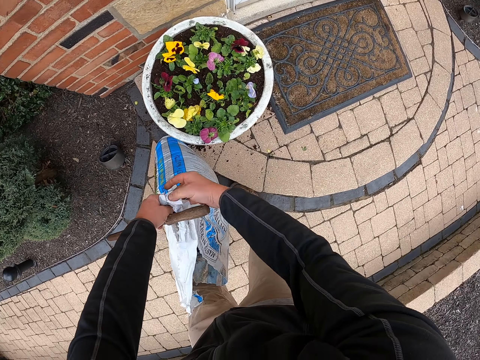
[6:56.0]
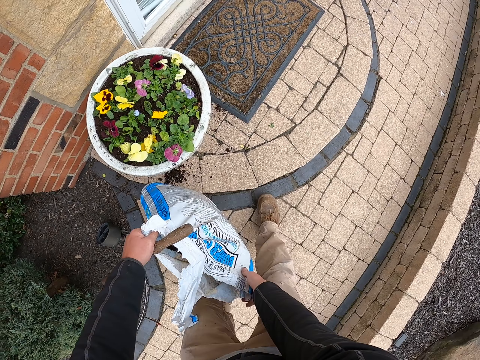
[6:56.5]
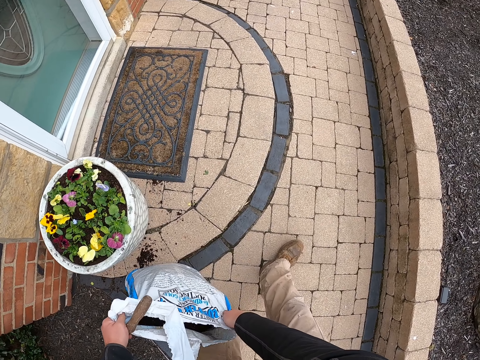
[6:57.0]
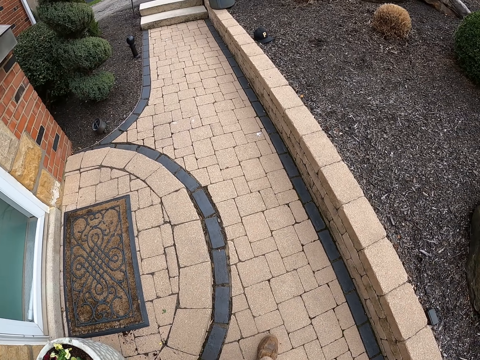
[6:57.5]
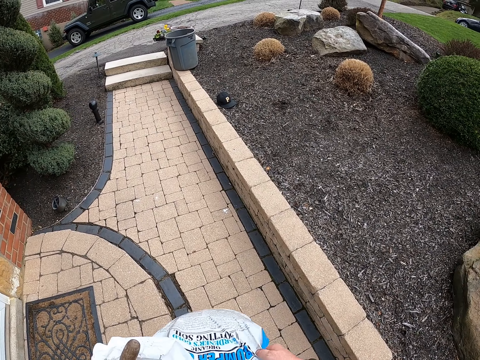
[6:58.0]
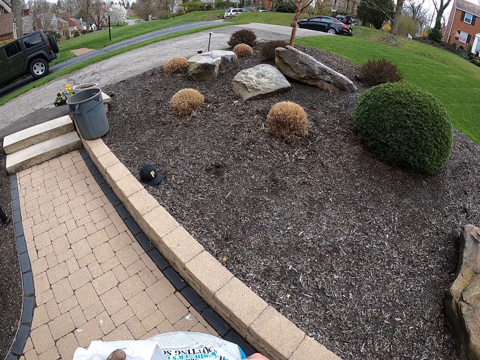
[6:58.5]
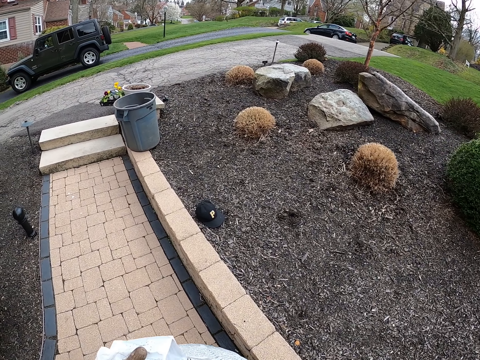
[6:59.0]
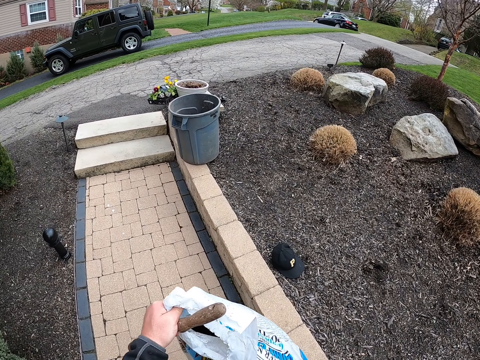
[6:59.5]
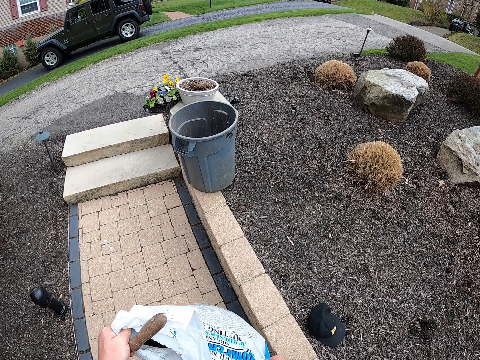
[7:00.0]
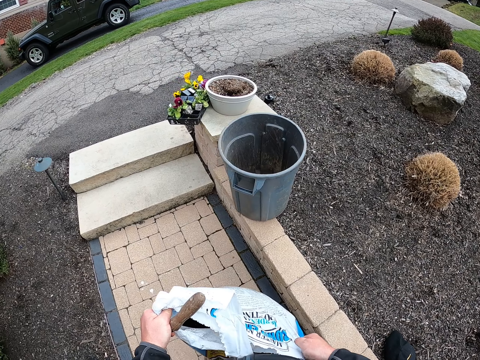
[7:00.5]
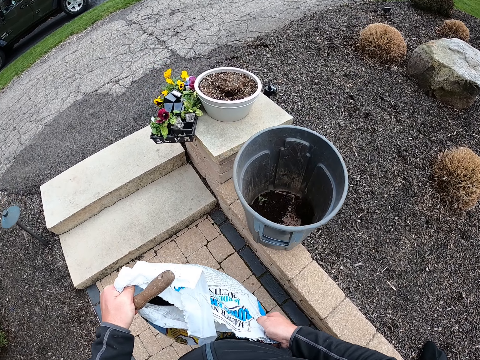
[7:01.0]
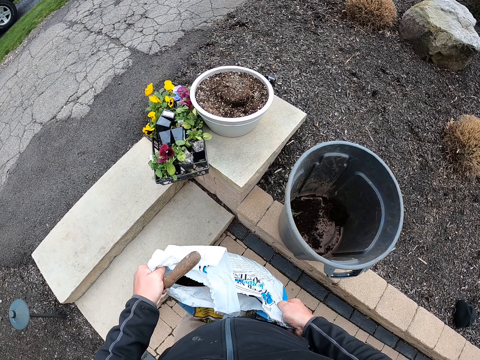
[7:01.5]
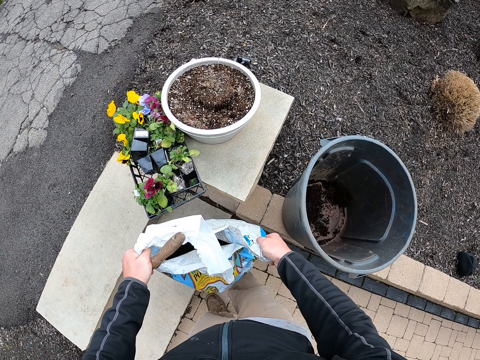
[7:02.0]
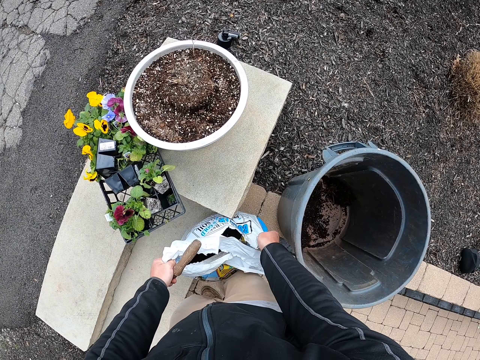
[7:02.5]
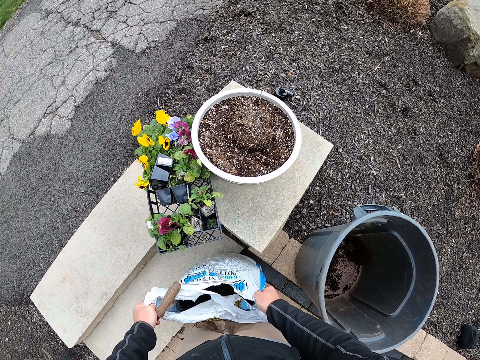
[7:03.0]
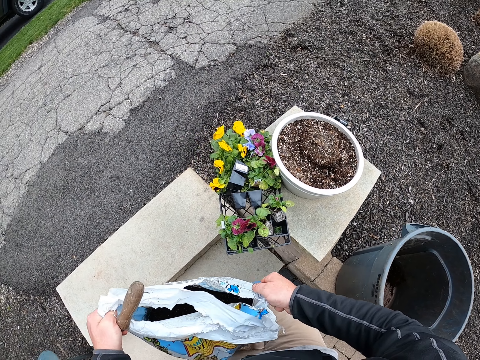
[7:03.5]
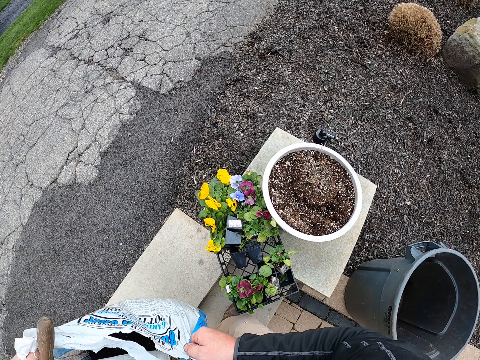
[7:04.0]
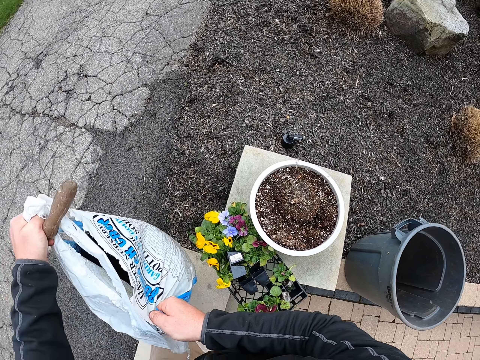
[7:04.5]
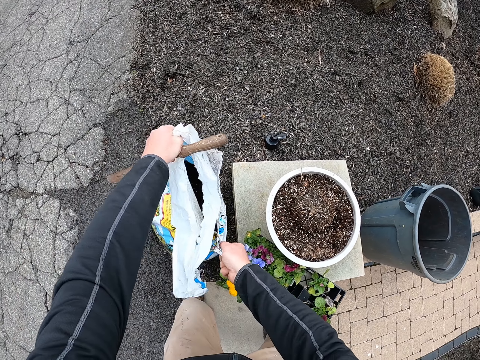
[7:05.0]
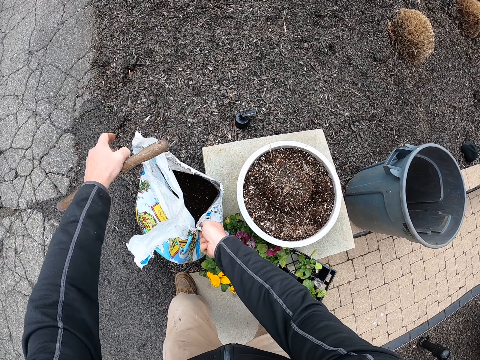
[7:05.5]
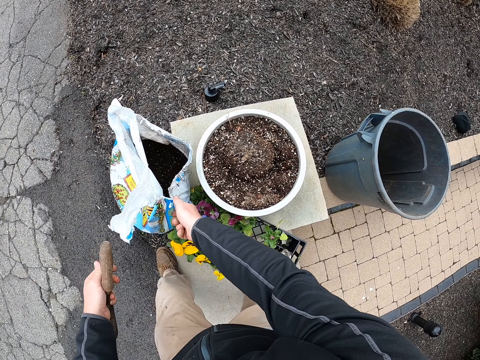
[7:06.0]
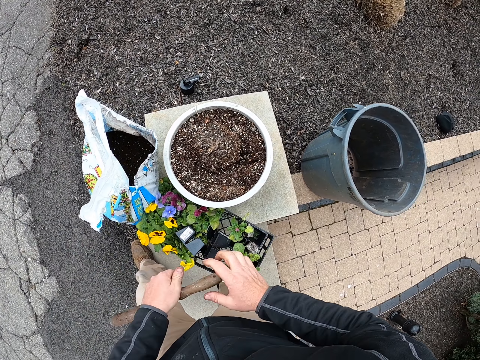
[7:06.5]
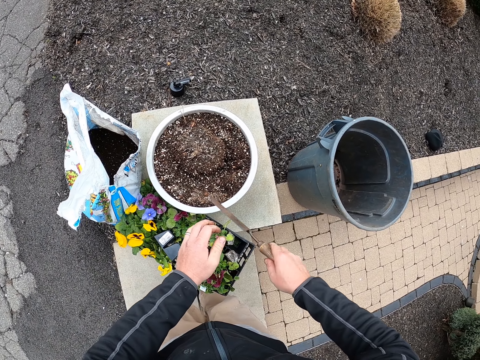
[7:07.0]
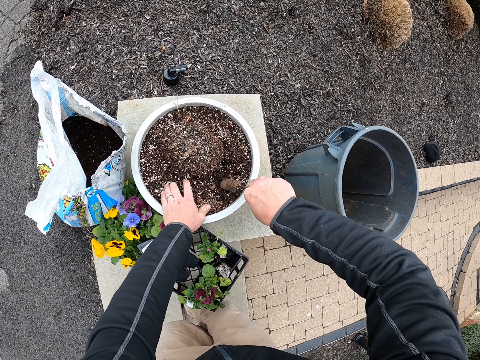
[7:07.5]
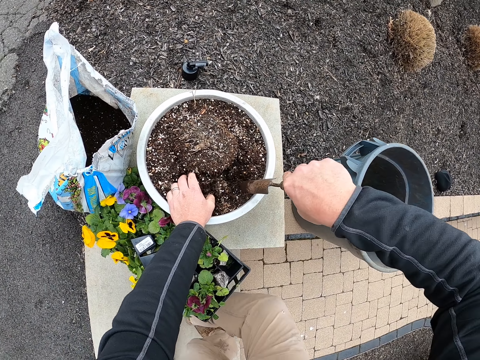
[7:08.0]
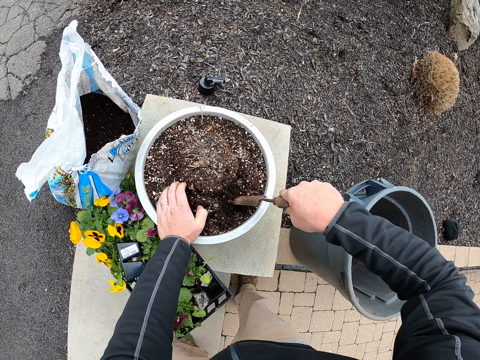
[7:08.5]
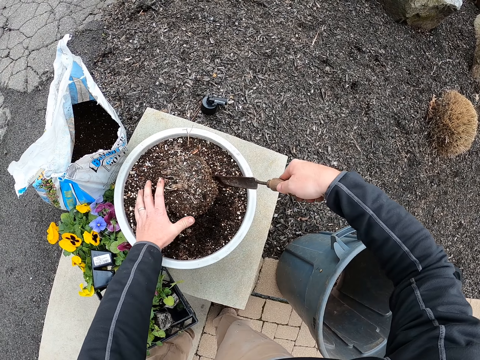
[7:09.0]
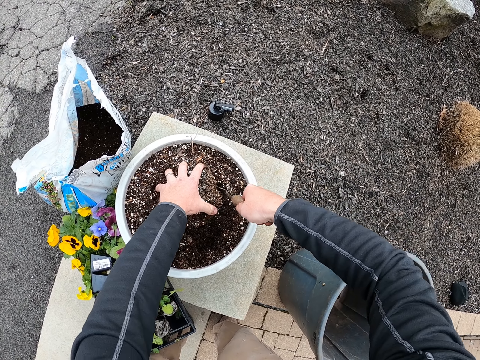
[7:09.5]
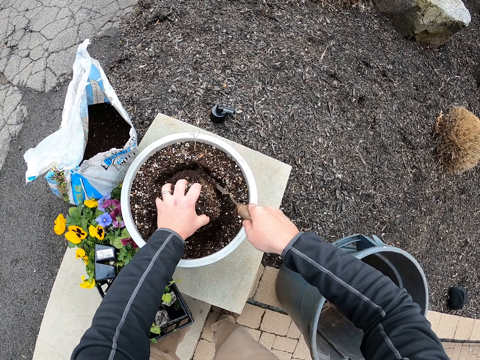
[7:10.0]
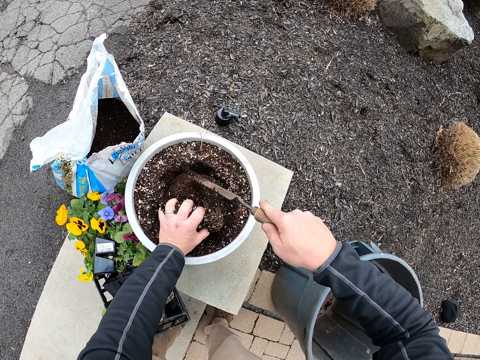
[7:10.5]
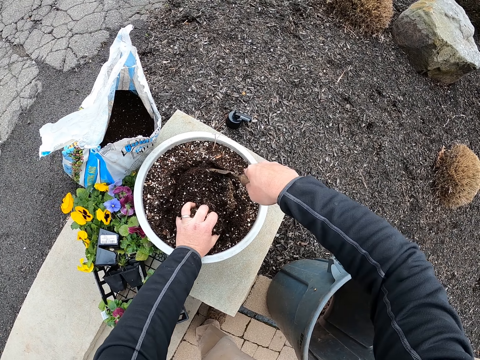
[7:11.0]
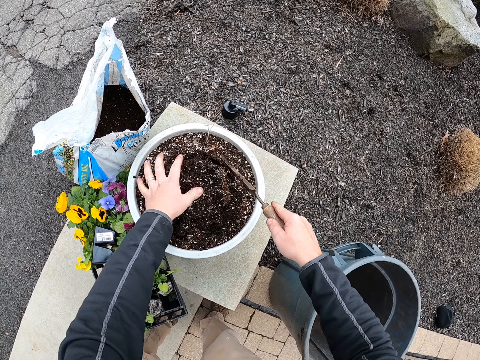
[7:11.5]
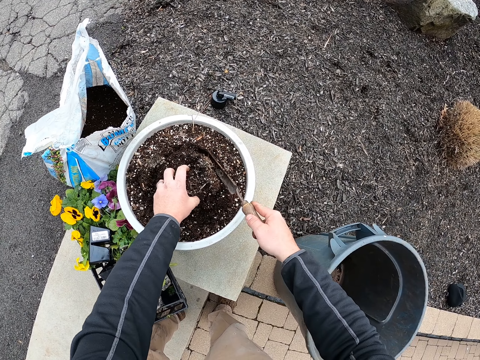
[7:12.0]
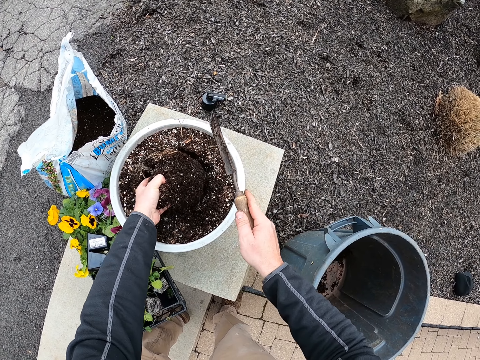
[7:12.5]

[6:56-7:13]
The camera wearer walks to the plants. They put the sack with manure or bag on the ground. They lift the bag and put the bag down. They dig soil in the flower pot with the trowel.

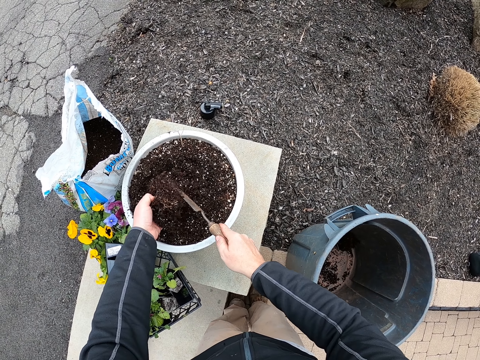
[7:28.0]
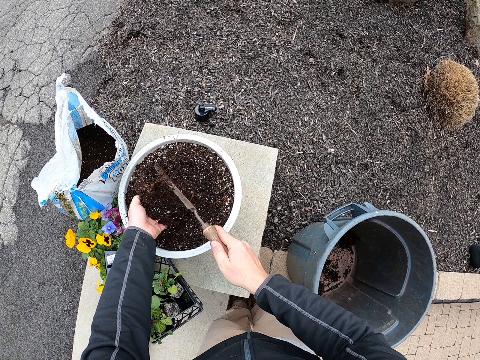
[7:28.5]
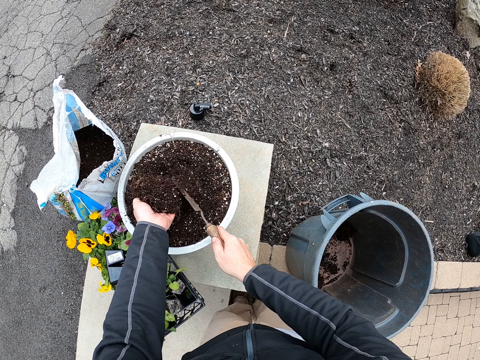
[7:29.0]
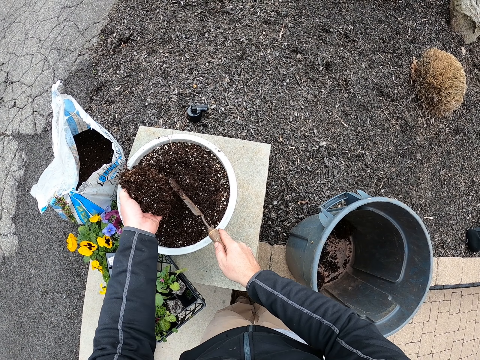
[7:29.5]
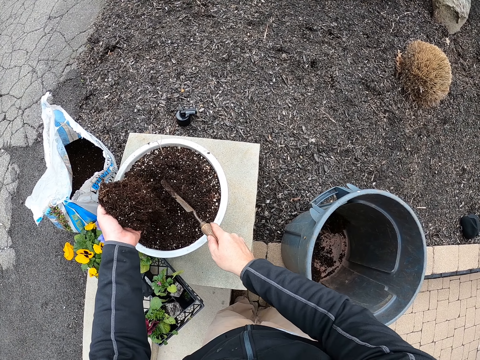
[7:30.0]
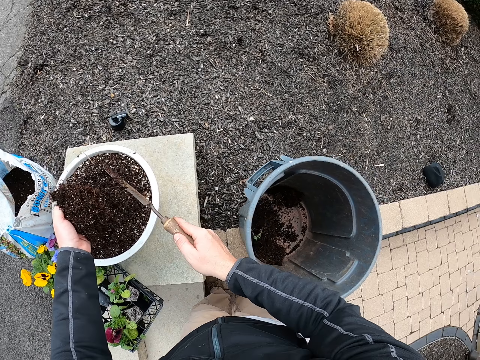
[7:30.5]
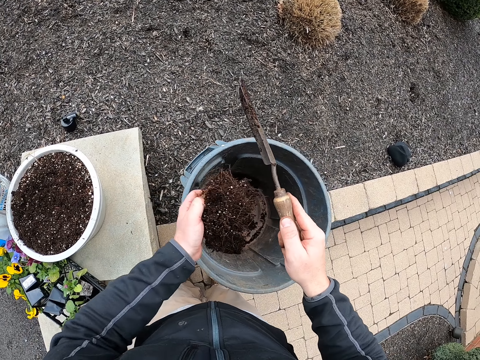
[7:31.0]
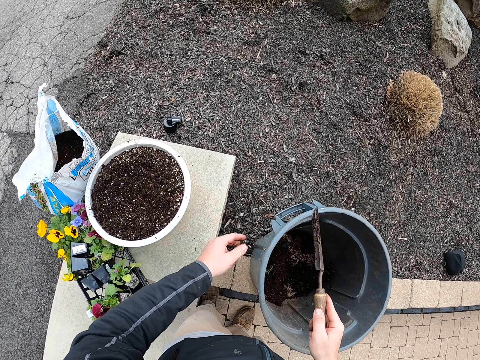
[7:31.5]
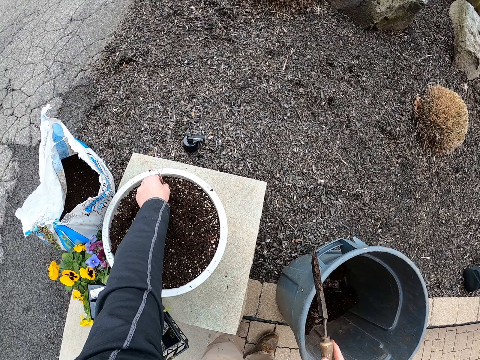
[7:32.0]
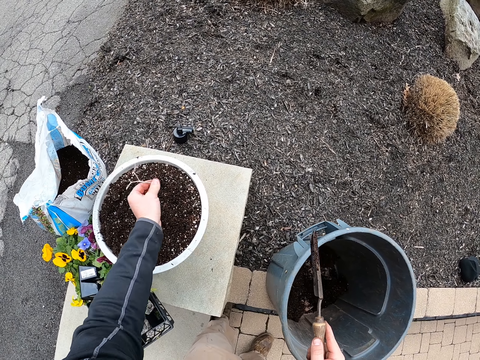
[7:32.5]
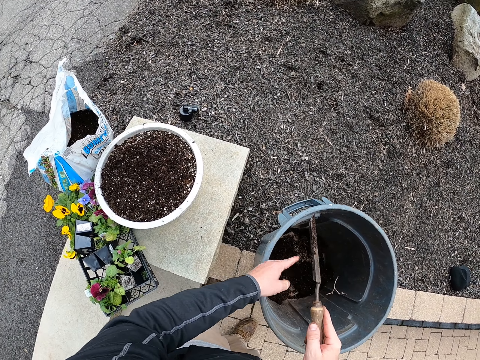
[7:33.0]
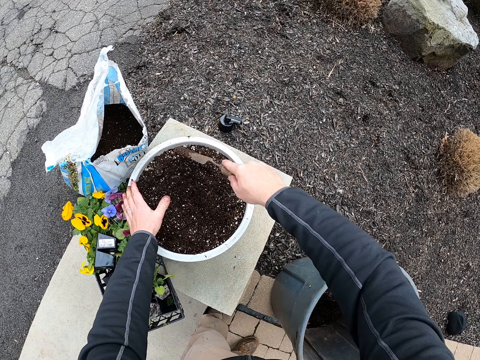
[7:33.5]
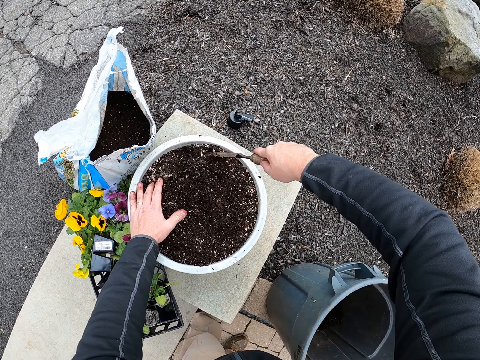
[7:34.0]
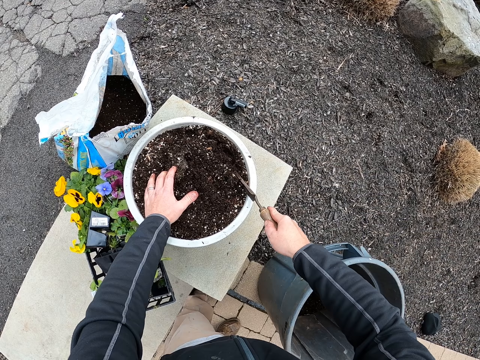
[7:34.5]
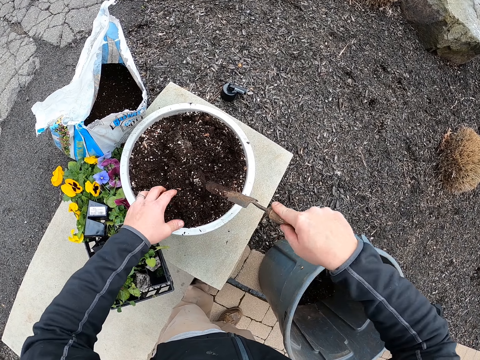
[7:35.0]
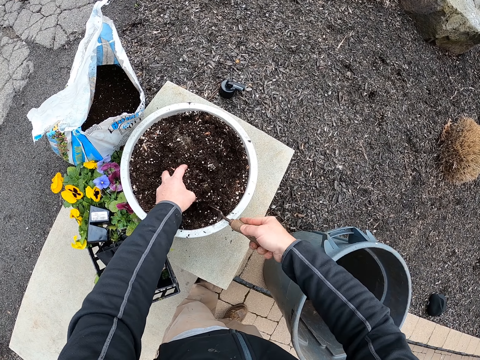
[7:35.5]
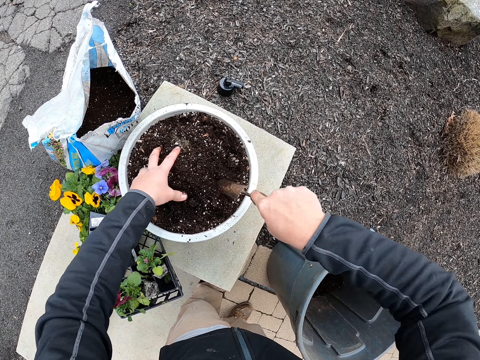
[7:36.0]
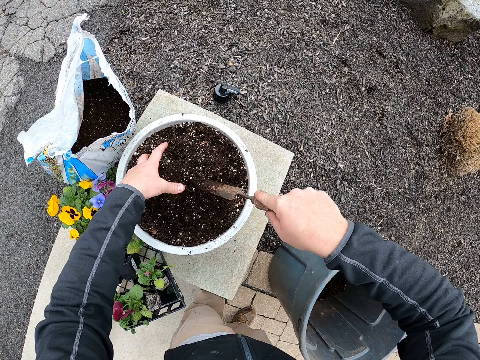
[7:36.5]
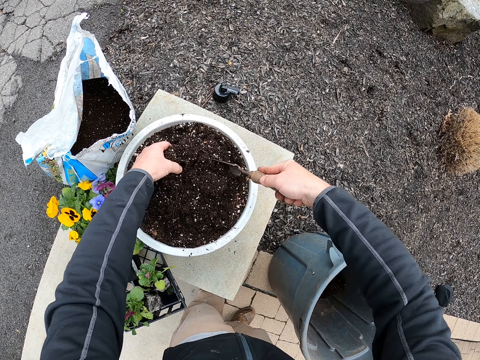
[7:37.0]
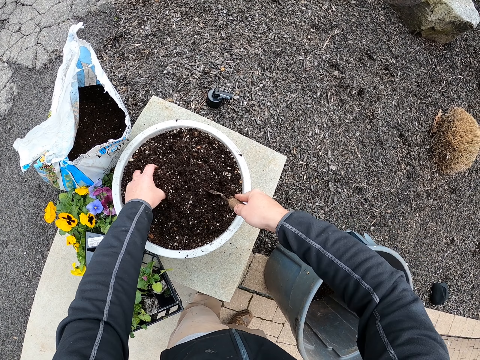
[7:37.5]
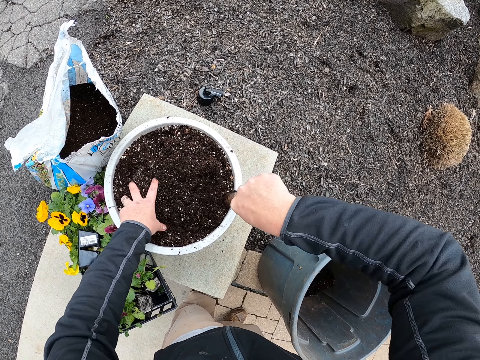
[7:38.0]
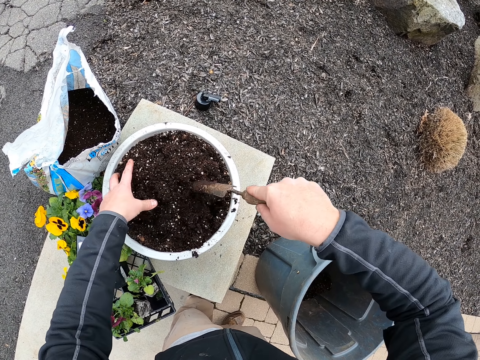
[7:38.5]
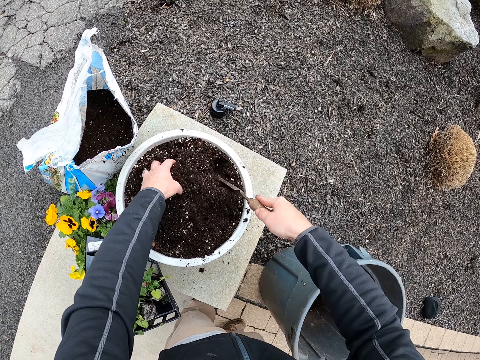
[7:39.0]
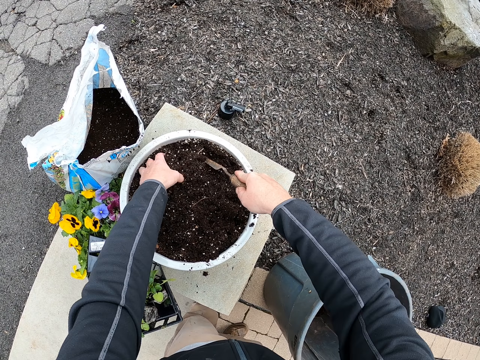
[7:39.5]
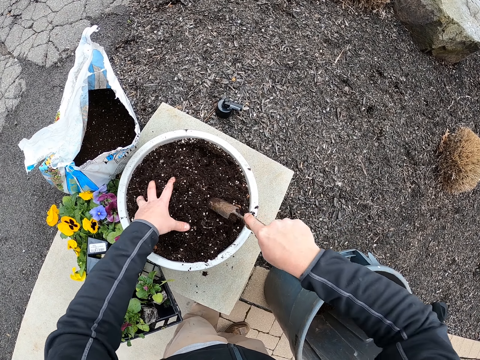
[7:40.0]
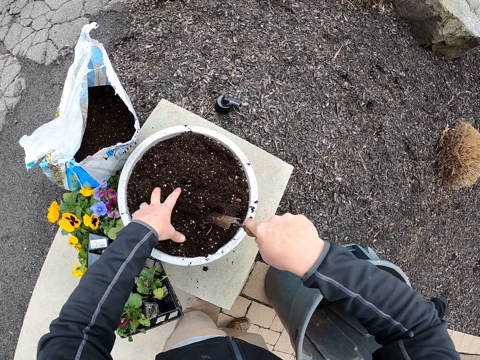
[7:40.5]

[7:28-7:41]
The camera wearer lifts soil. They put the big soil particle in the bucket. They pick dirt from the flower pot. They put soil into the bucket. They dig soil in the flower pot with the trowel.
